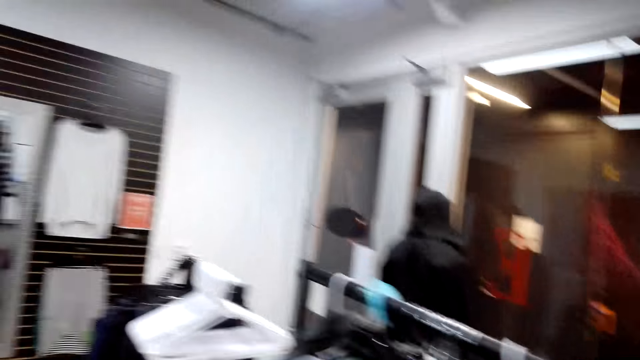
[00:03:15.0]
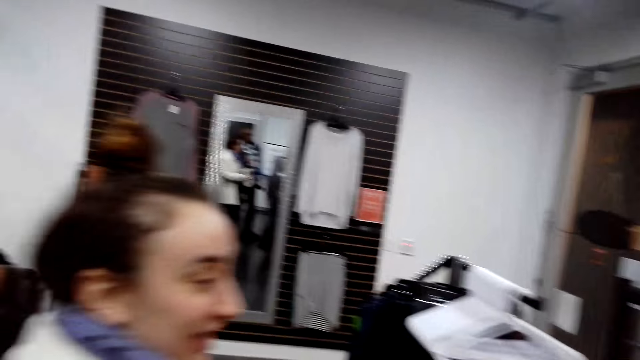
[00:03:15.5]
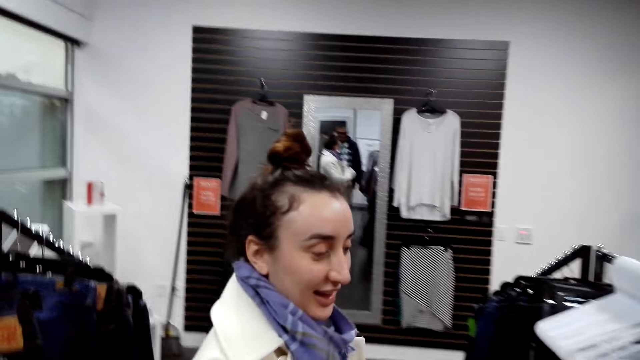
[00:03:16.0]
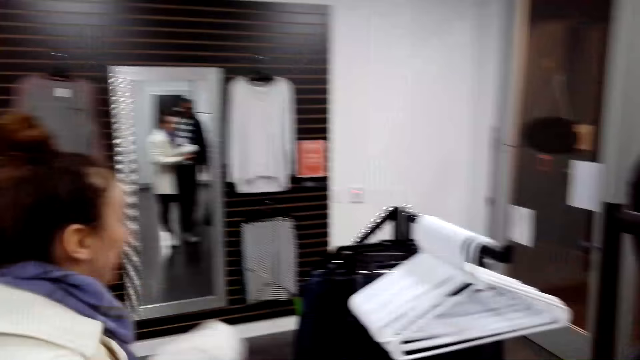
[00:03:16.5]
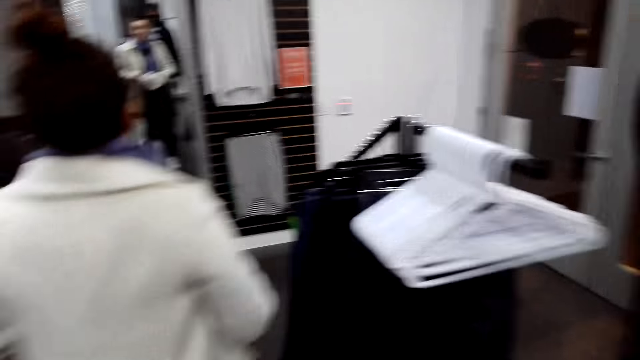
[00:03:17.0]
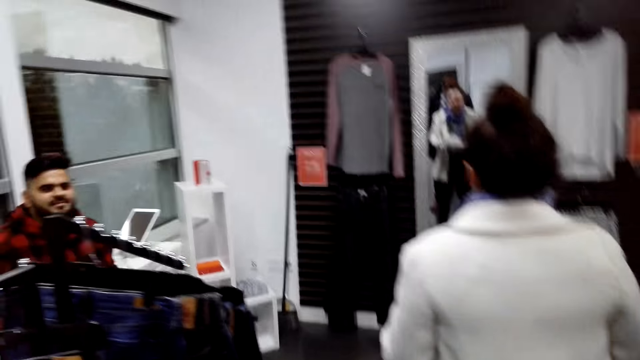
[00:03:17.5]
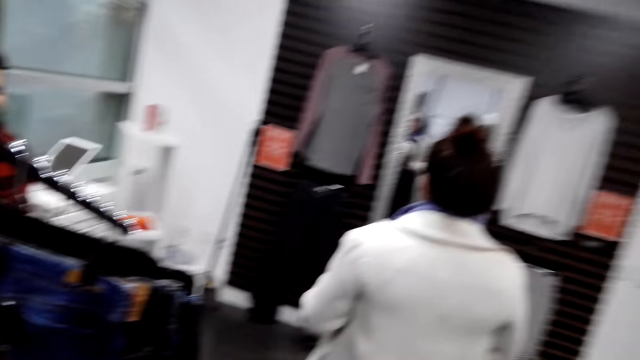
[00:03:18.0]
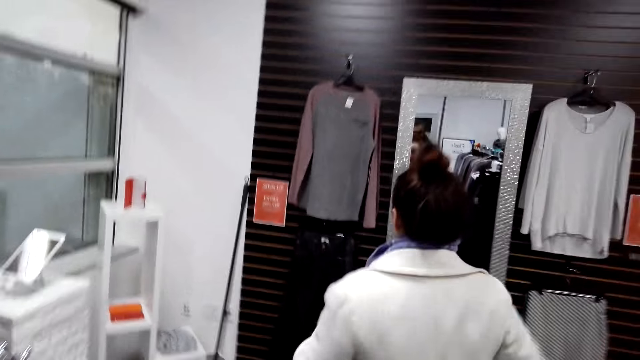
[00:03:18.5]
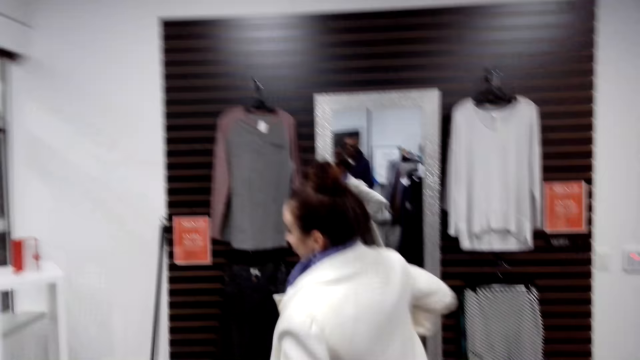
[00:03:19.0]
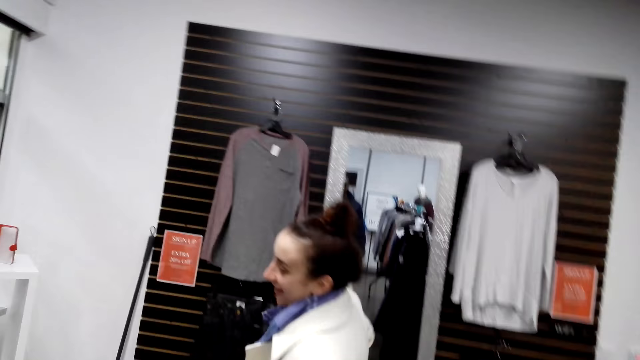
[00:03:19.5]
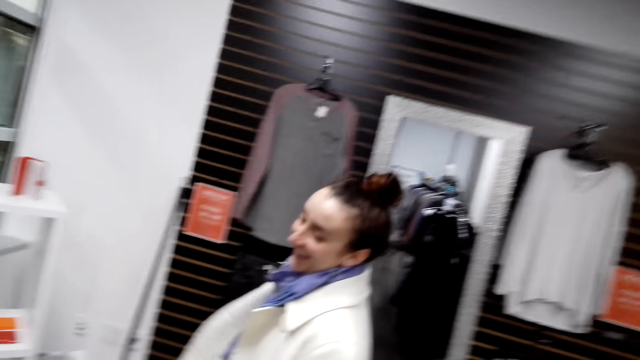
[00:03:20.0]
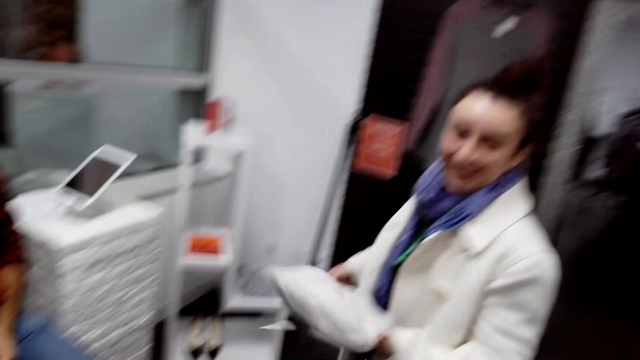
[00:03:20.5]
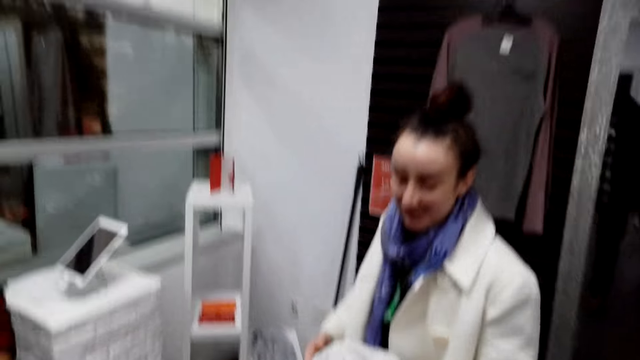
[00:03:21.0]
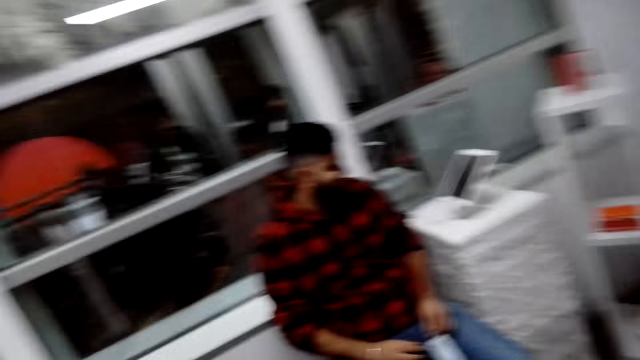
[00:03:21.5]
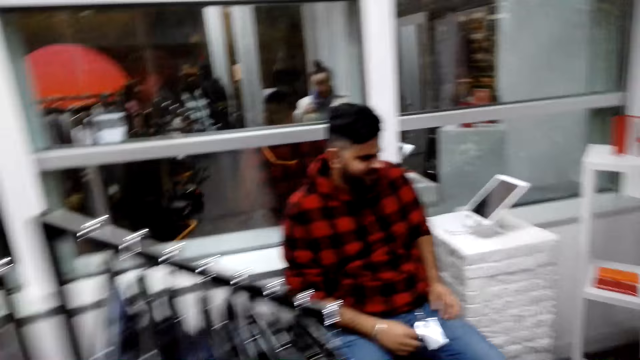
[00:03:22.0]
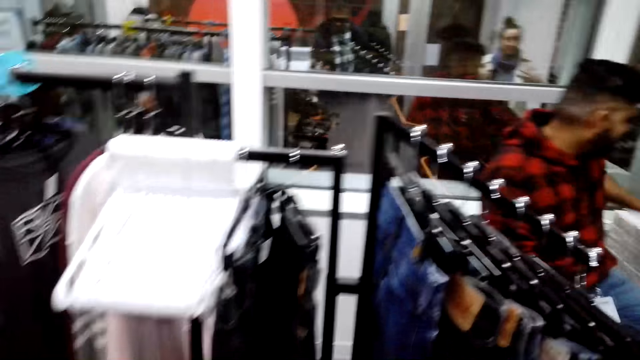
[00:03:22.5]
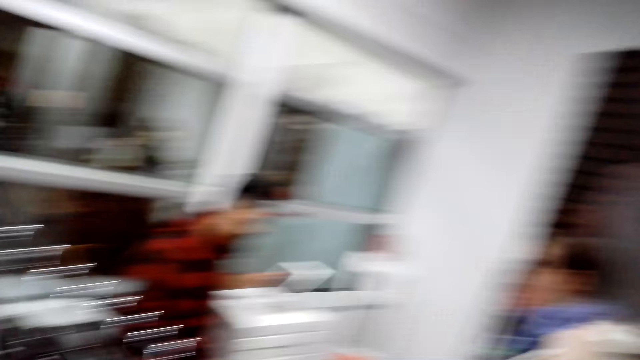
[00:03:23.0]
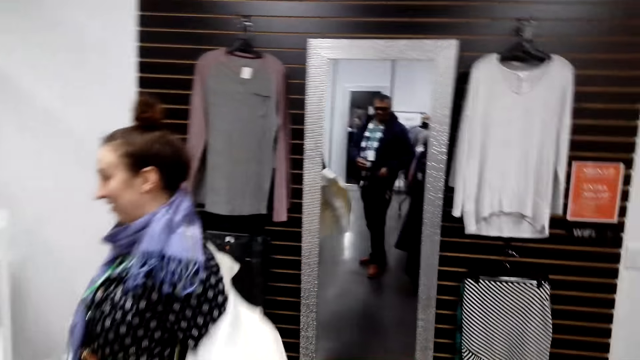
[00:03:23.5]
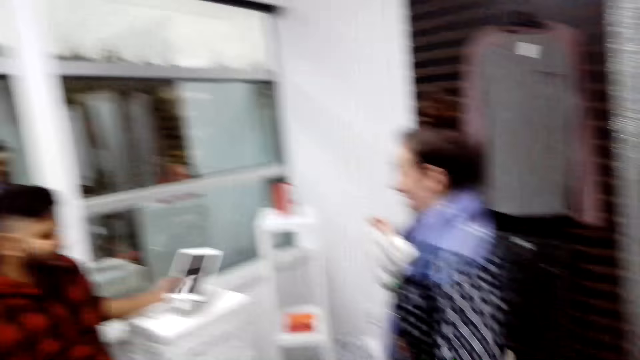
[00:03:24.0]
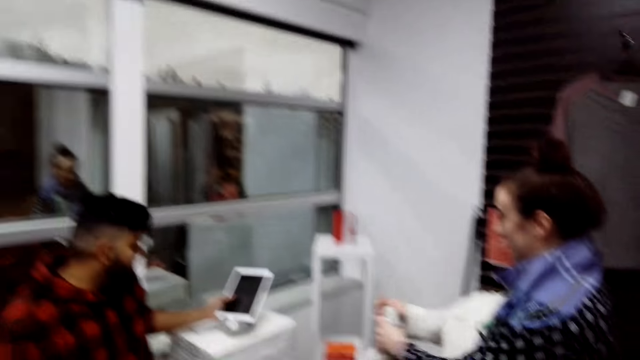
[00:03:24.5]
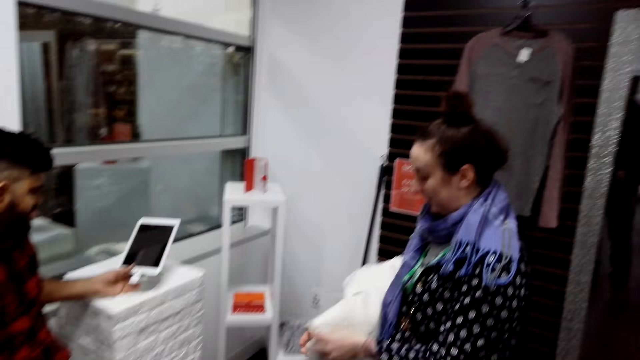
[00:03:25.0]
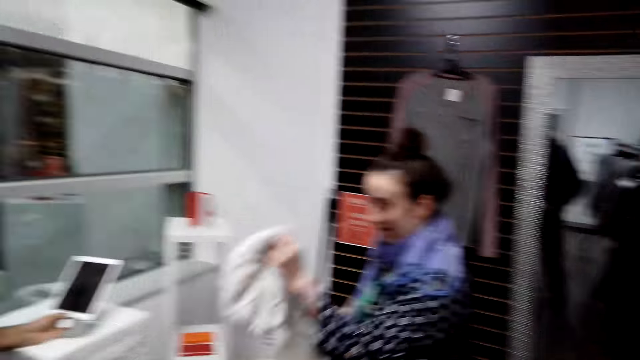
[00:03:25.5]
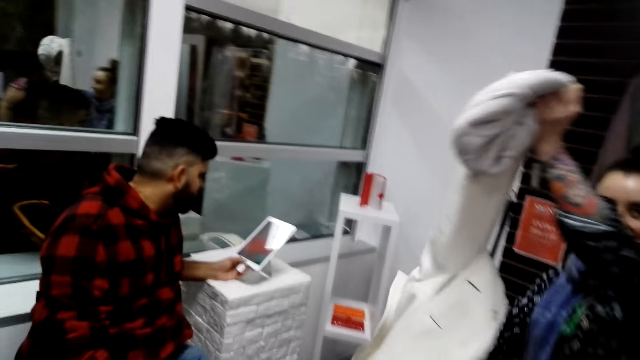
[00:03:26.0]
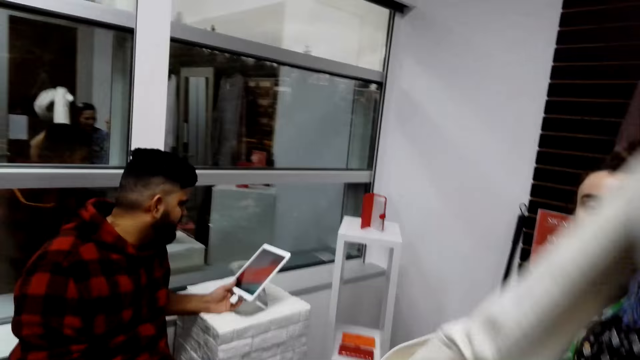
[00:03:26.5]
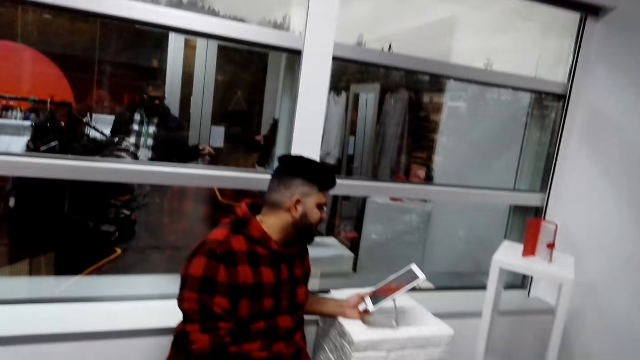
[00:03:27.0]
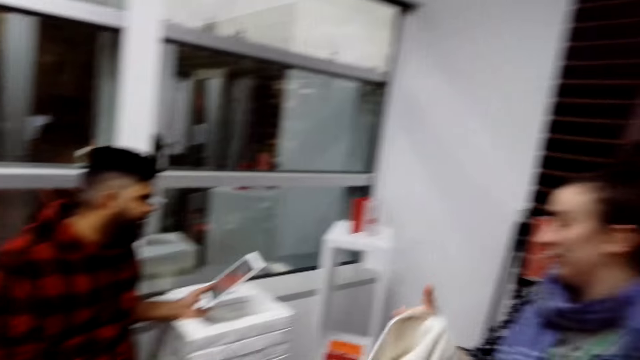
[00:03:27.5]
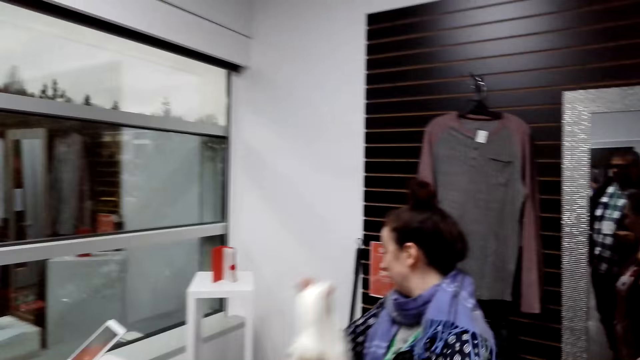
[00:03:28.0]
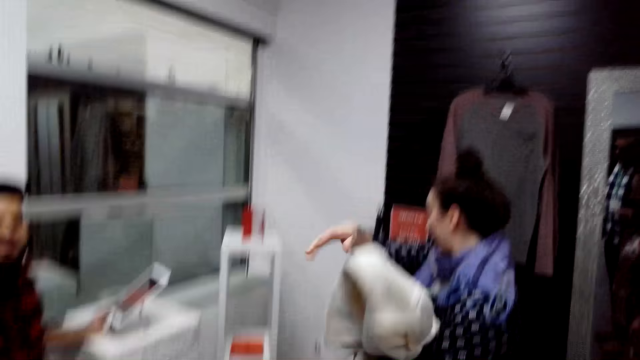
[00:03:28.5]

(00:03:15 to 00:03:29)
A woman removes the coat. The woman takes off the coat. A cashier looks at a tablet. The woman removes the scarf.

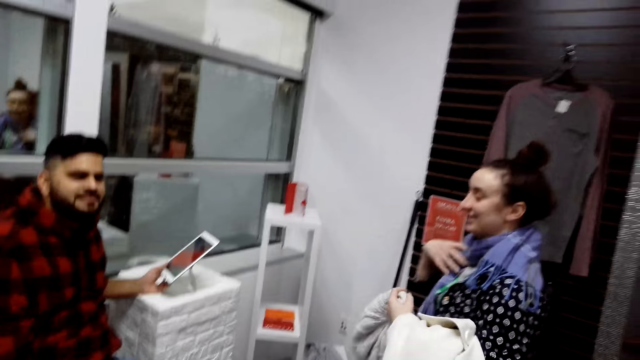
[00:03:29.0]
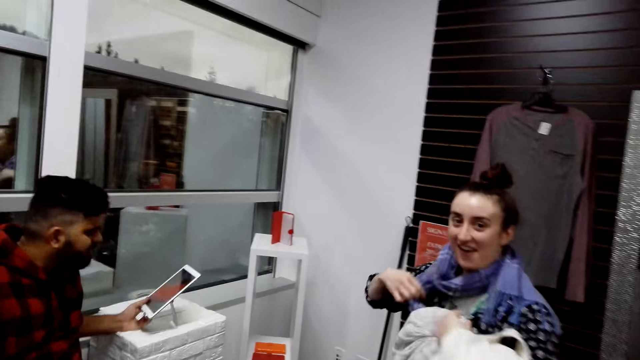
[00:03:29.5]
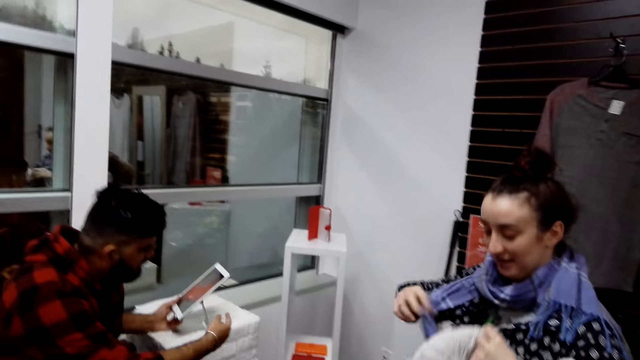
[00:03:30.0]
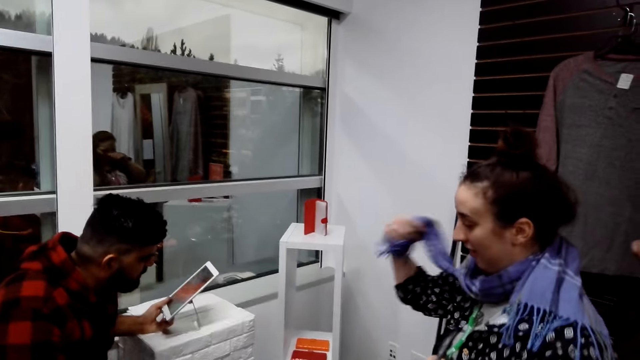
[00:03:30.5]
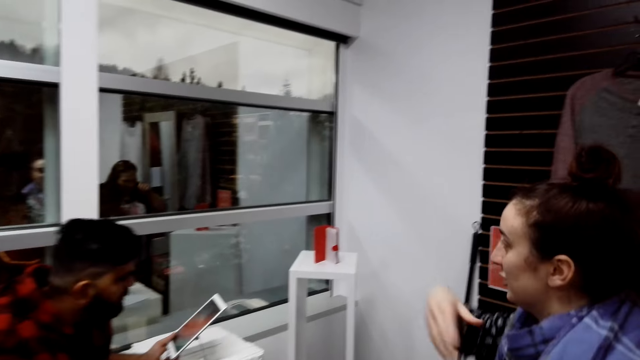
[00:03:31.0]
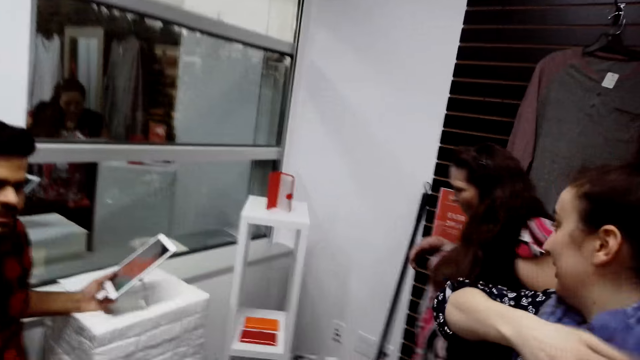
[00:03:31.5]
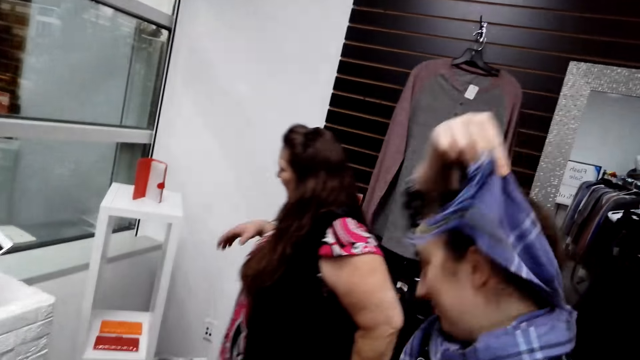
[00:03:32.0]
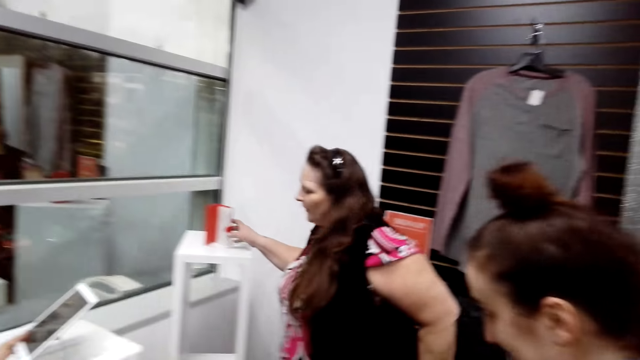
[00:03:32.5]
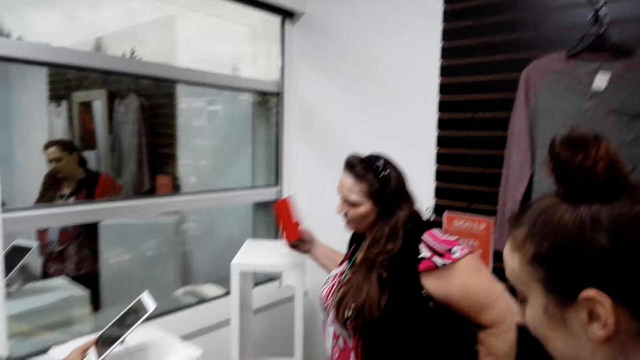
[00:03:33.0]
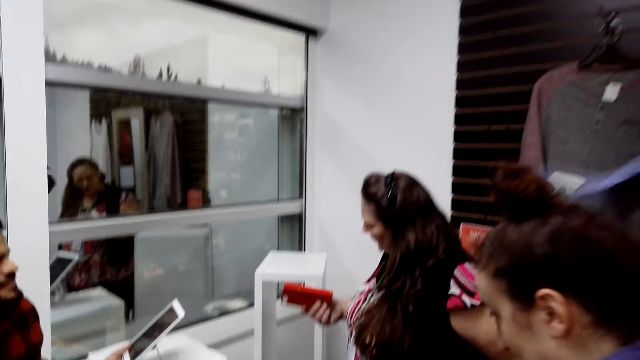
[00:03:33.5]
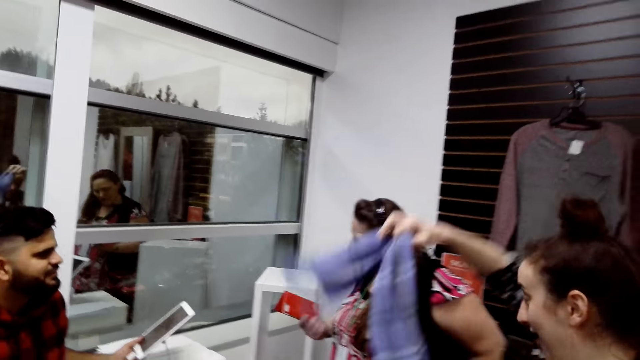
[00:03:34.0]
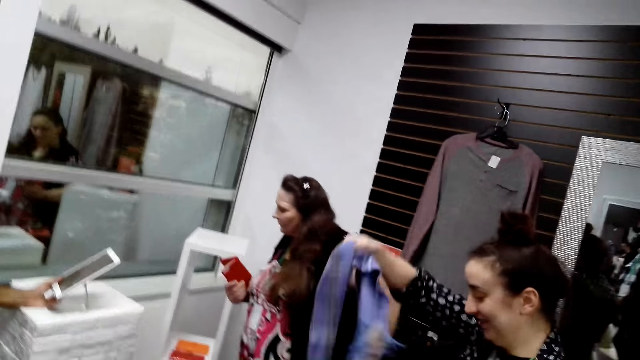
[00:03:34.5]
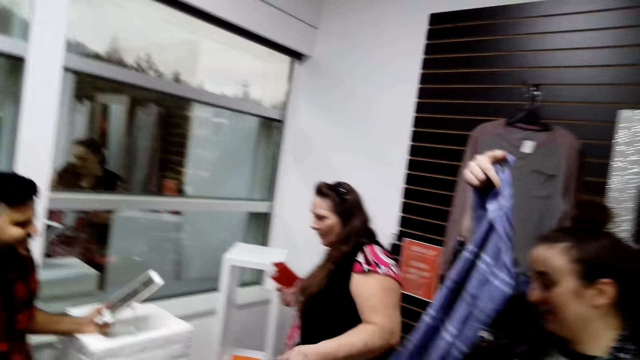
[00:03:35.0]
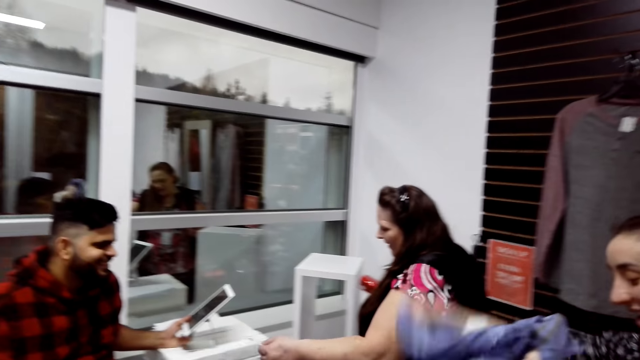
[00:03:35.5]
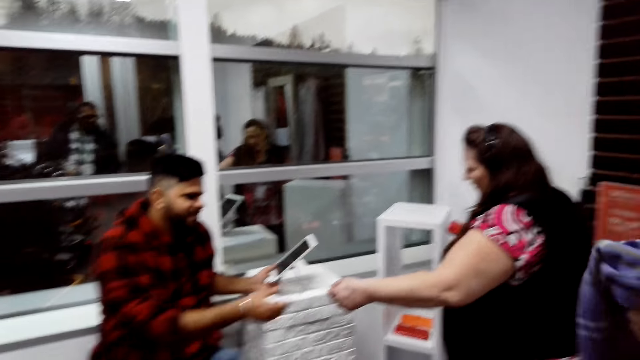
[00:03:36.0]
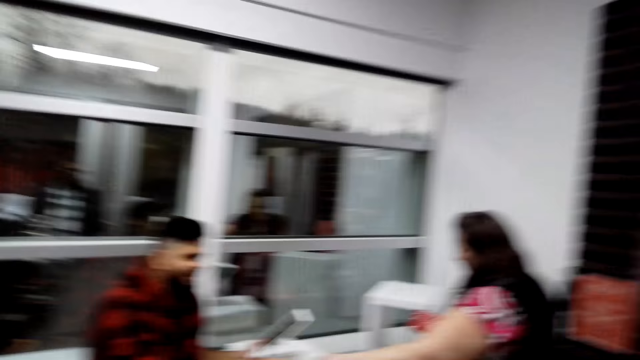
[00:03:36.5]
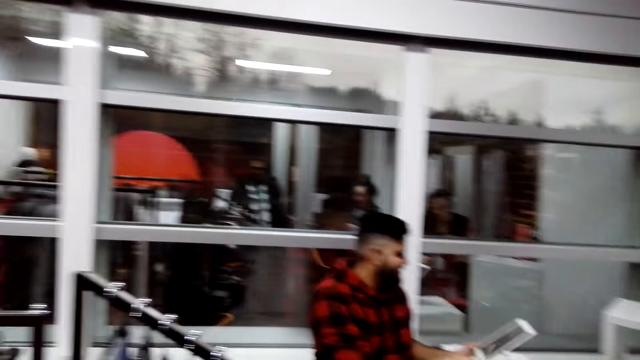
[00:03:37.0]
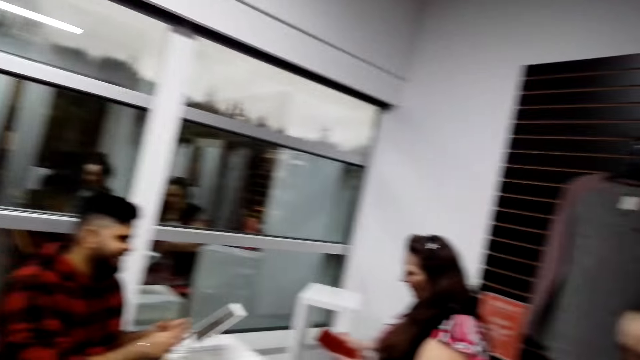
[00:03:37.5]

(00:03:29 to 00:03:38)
A woman picks a purse from the shelf. The woman gives a credit card to the cashier. The camera wearer talks to a person.
